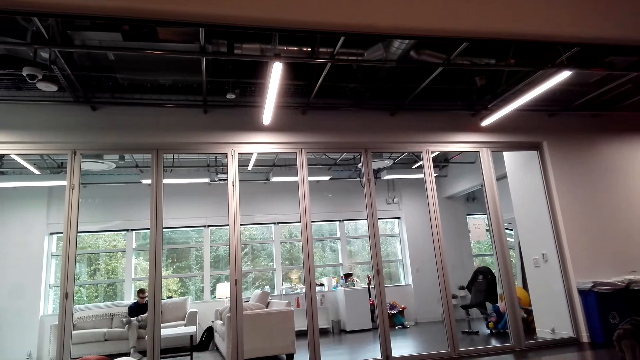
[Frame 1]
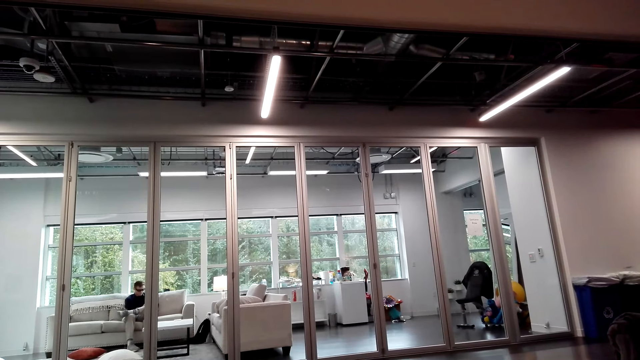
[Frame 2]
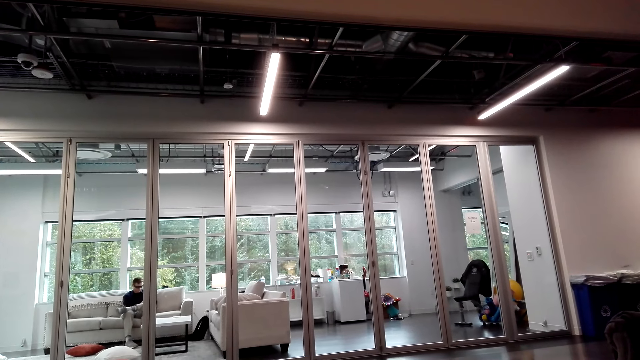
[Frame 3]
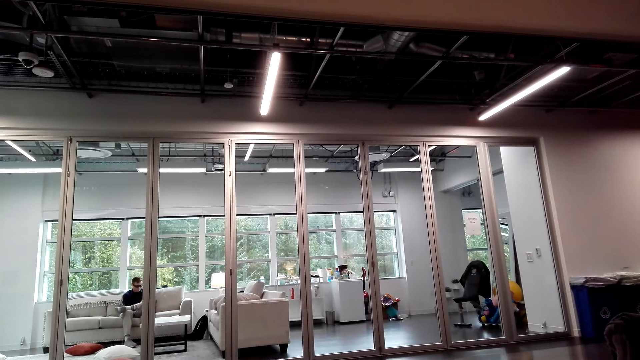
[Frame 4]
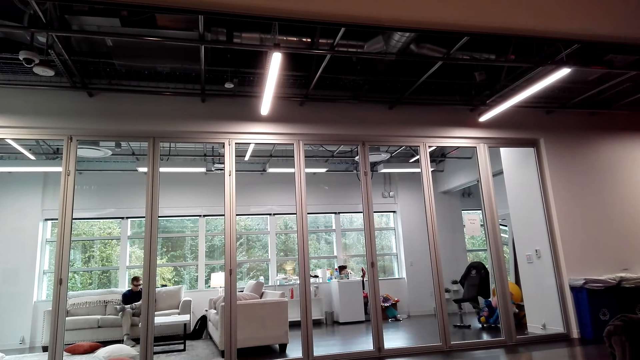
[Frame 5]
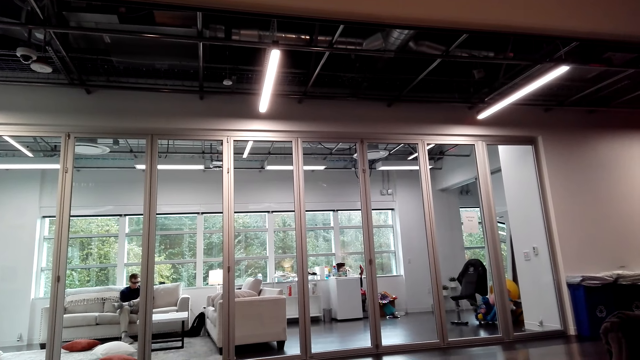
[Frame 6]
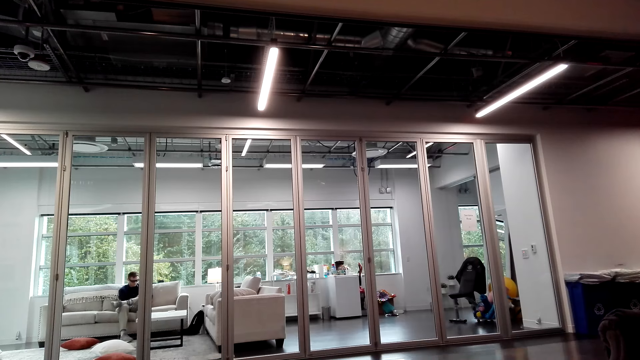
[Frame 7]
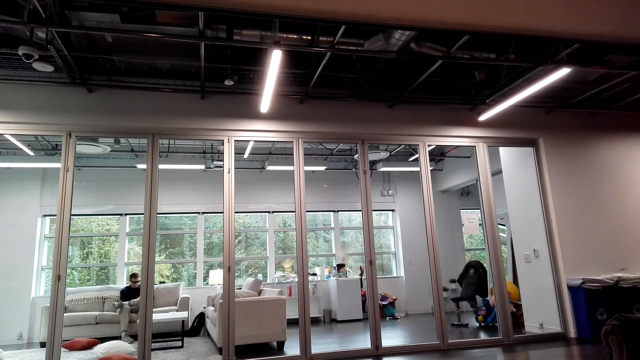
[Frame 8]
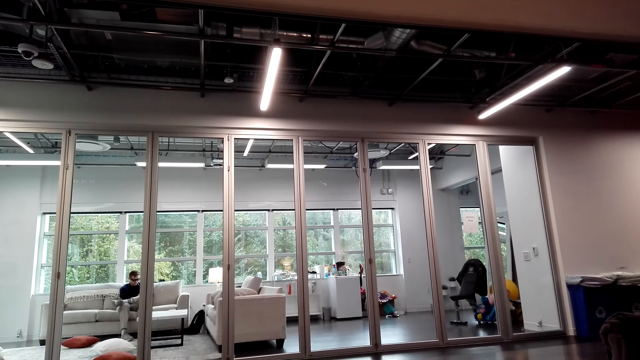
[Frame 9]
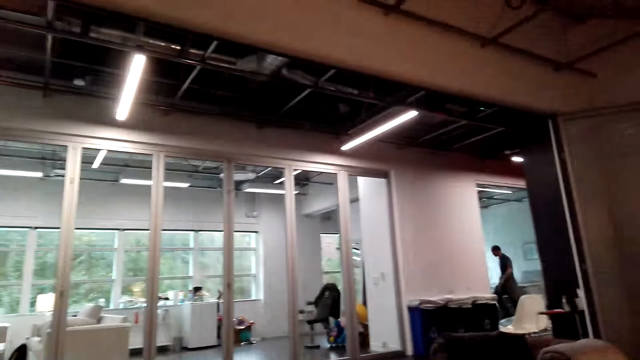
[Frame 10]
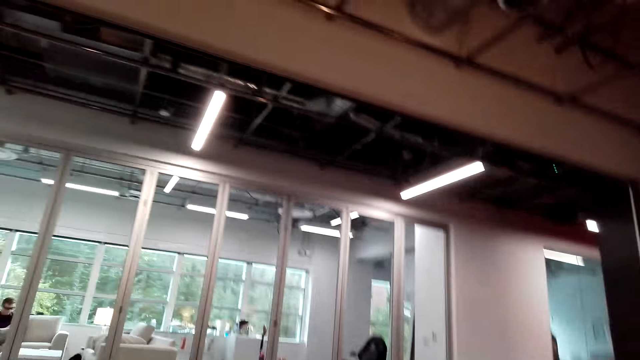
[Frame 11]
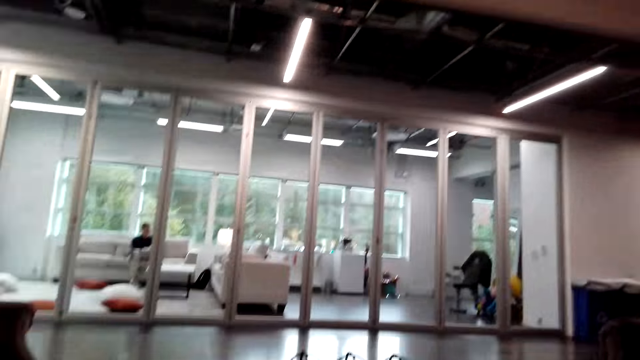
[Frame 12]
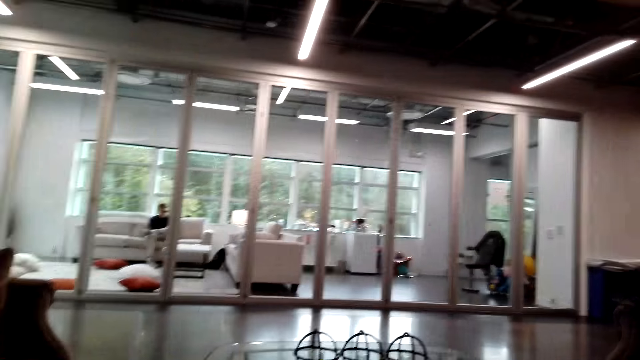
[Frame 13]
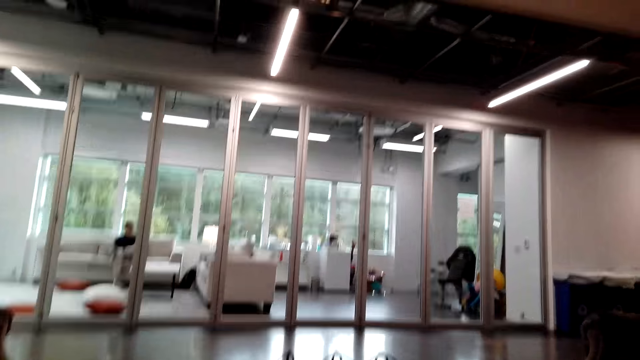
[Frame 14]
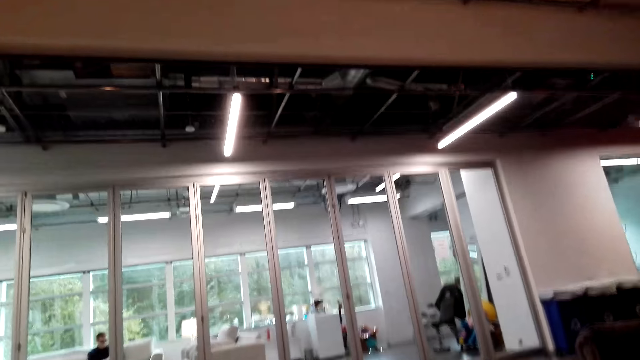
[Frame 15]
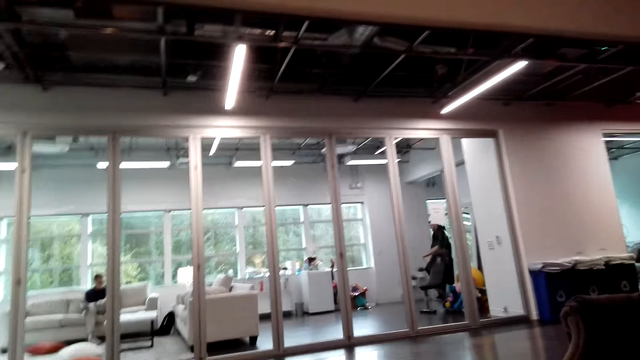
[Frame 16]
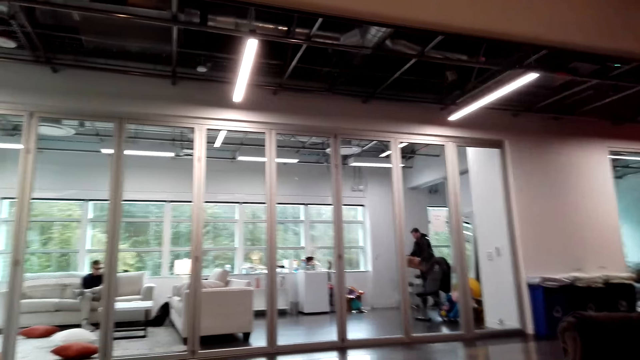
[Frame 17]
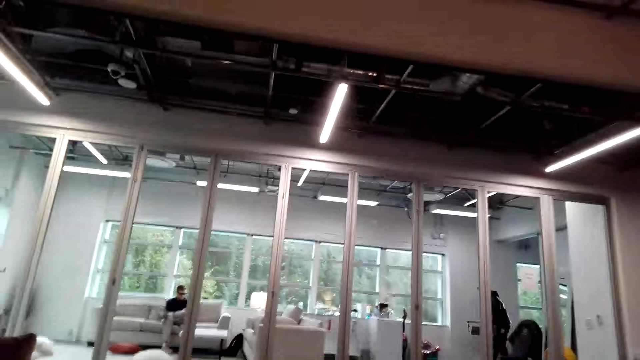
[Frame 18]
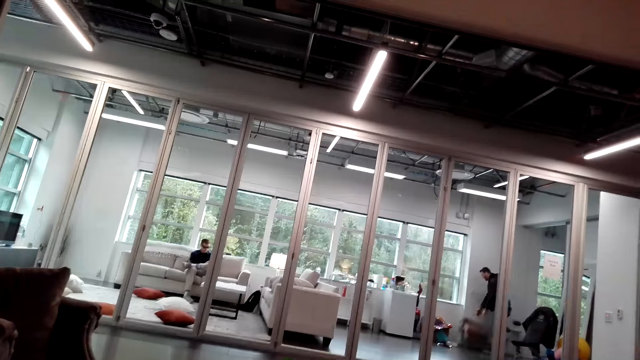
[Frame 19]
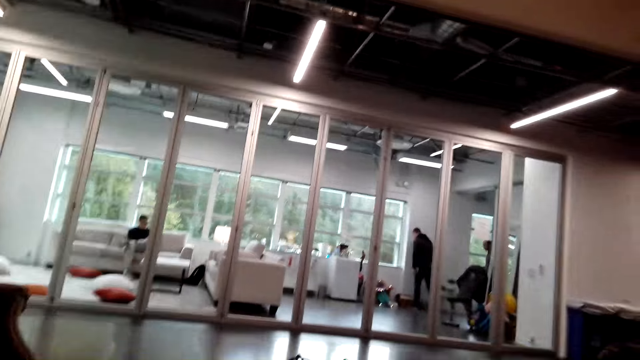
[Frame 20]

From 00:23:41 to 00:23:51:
The camera wearer laughs.

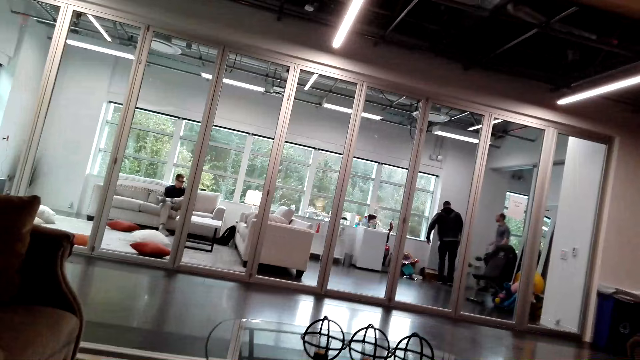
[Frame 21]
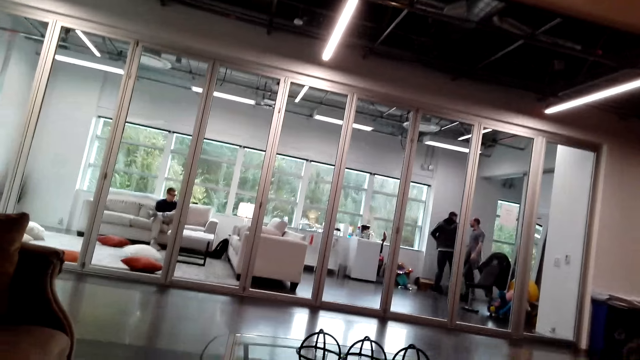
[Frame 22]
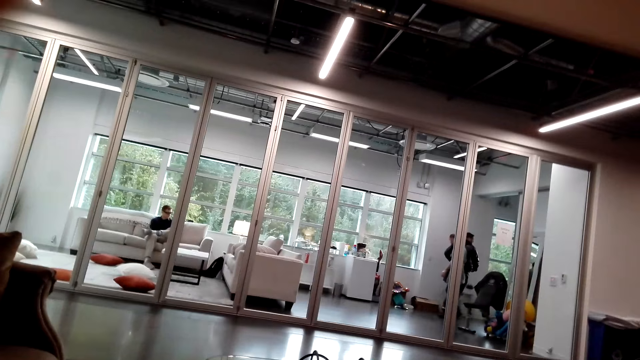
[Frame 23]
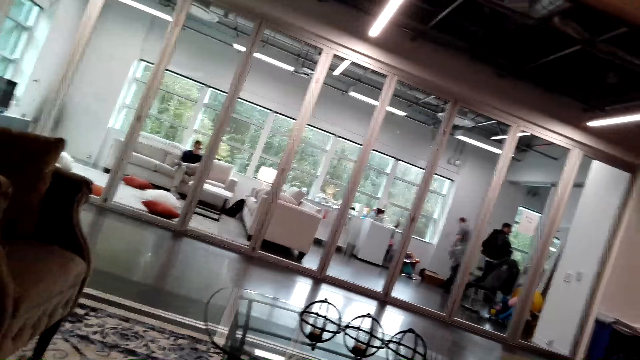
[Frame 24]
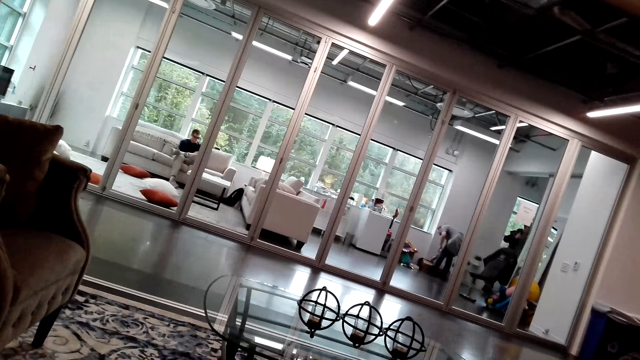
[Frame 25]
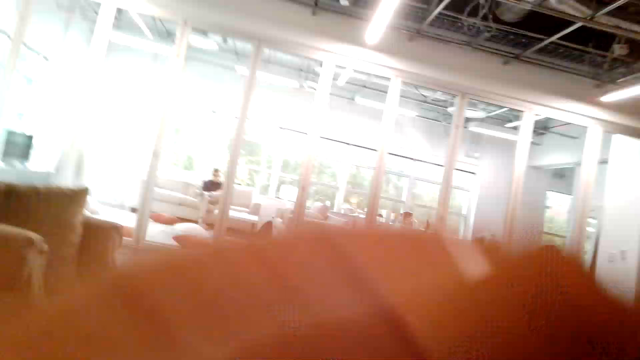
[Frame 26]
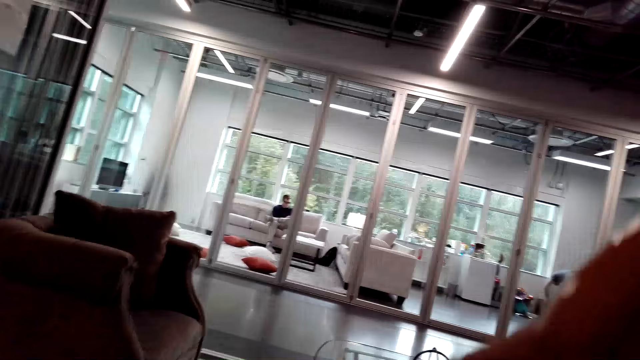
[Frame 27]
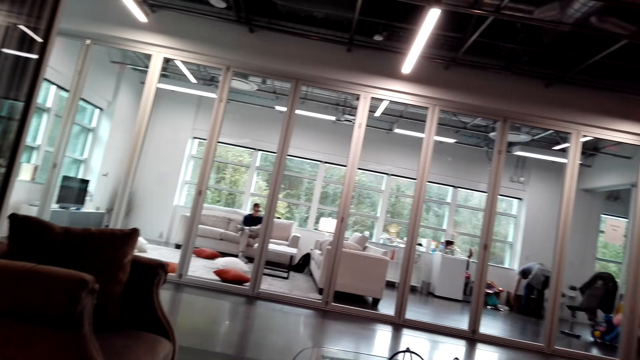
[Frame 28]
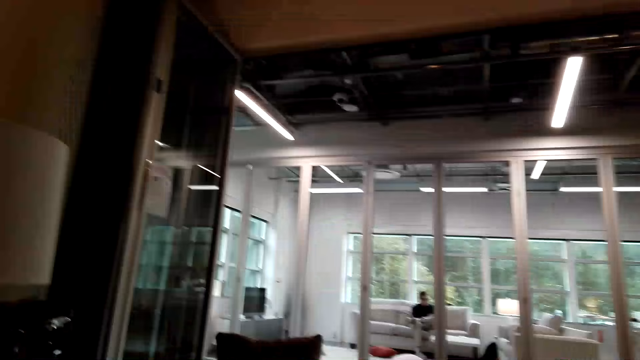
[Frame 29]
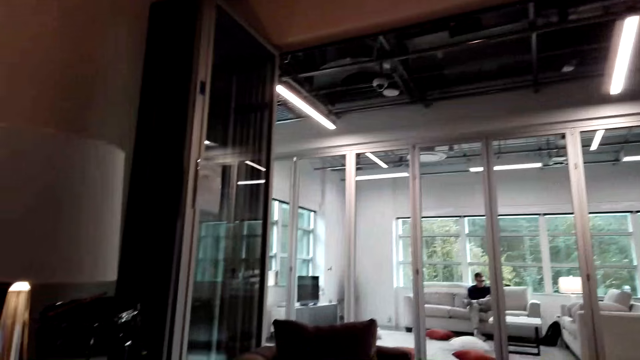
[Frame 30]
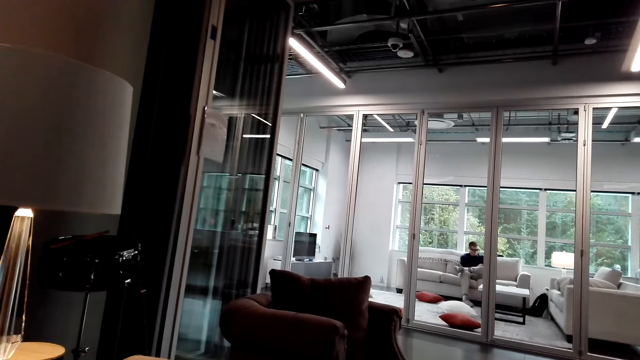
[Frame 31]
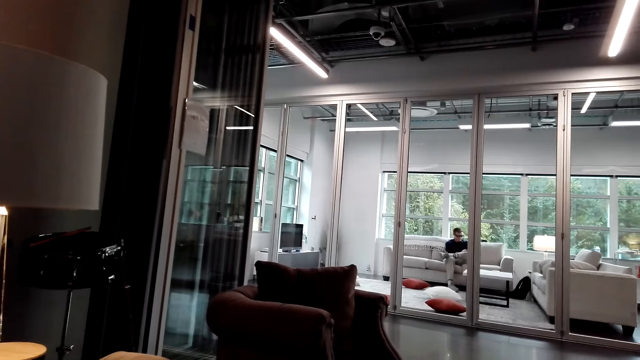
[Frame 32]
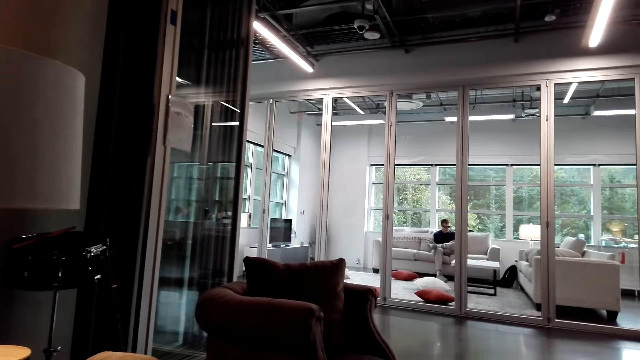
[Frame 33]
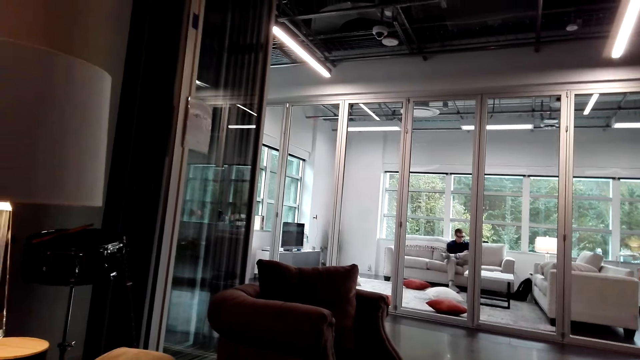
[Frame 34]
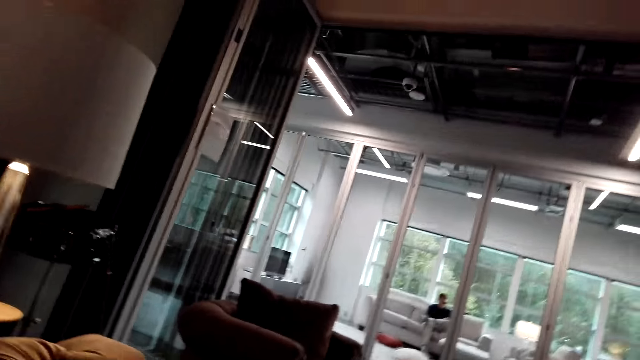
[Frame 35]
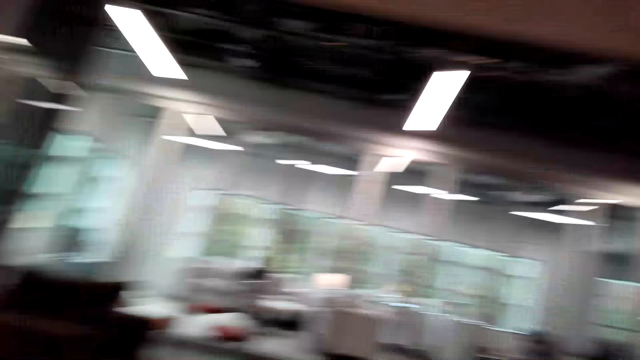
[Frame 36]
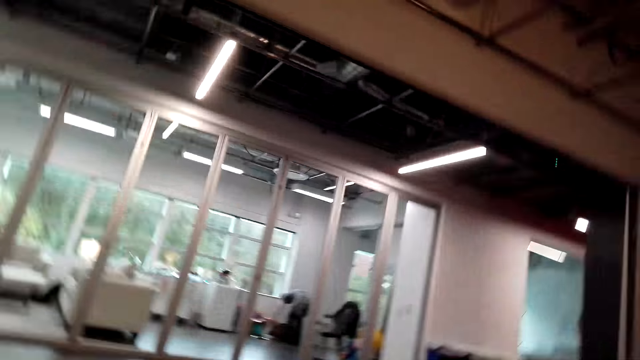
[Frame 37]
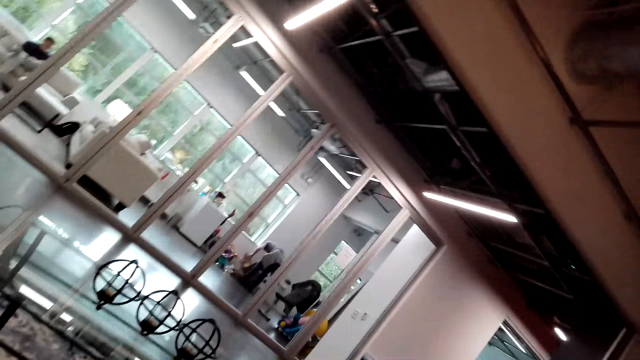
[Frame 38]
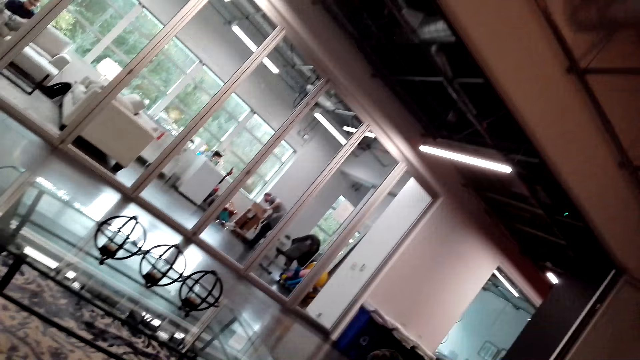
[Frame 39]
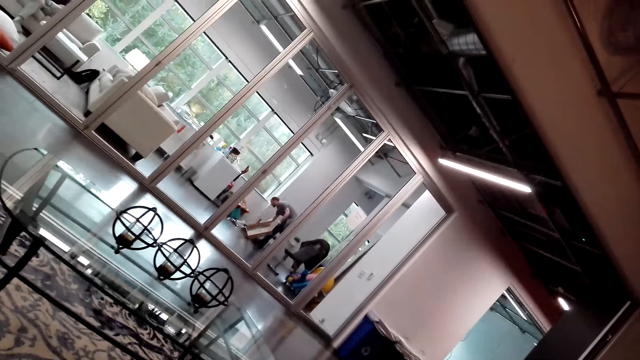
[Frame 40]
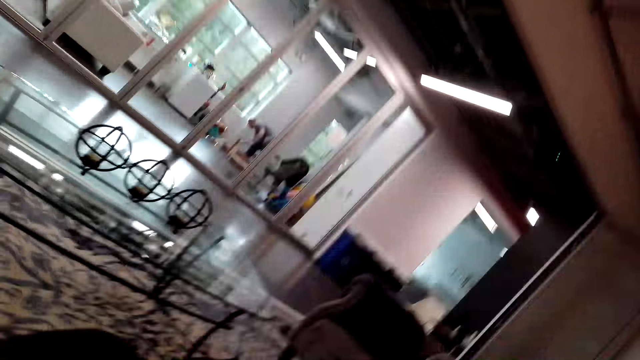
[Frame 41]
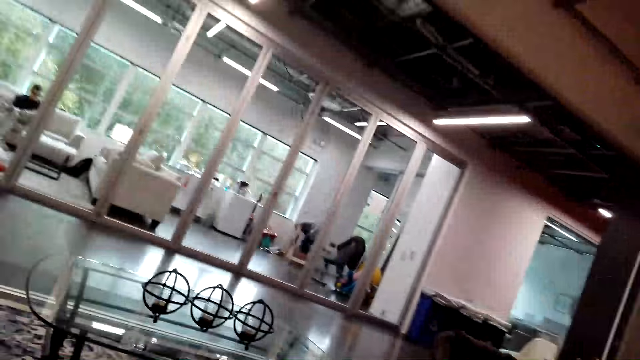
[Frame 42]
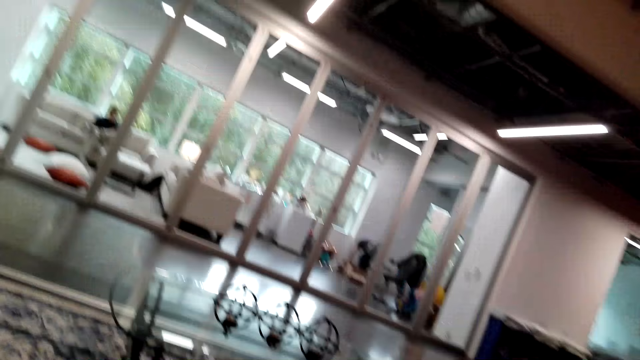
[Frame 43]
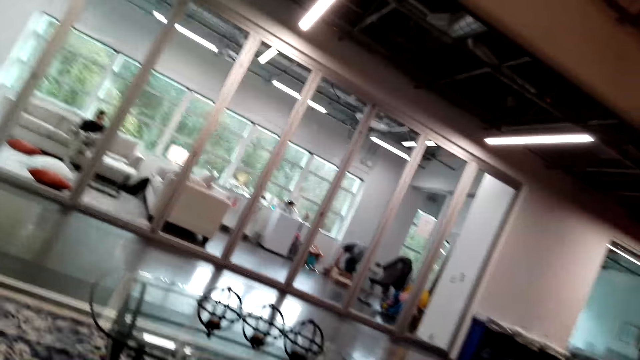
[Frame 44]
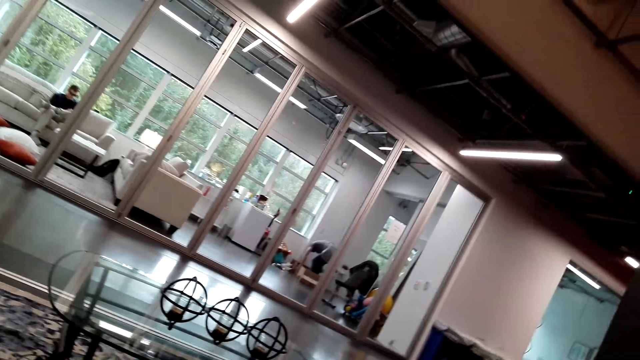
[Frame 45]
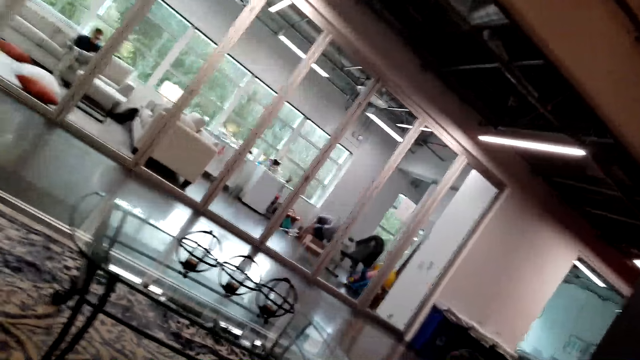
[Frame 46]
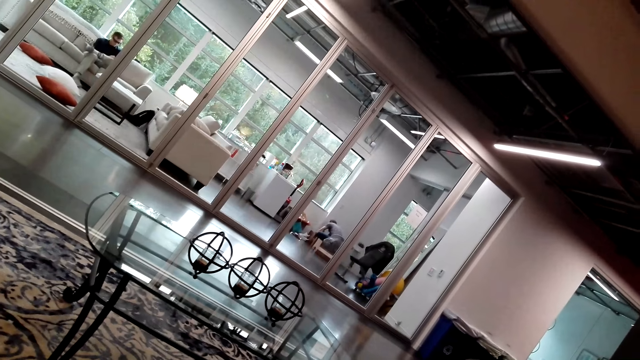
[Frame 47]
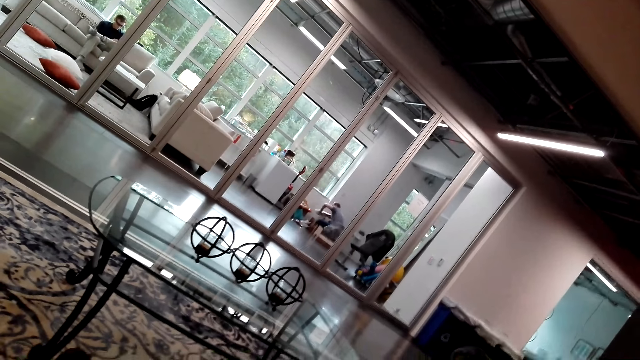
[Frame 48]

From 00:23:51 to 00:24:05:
The camera wearer talks with a person through the phone. They talk with the person through the phone again.
